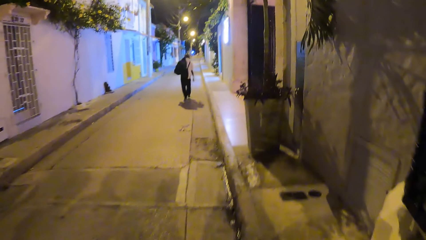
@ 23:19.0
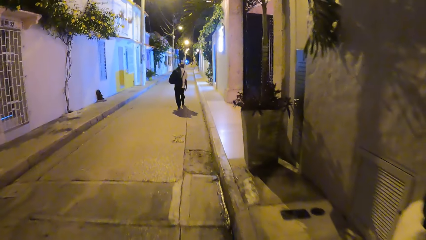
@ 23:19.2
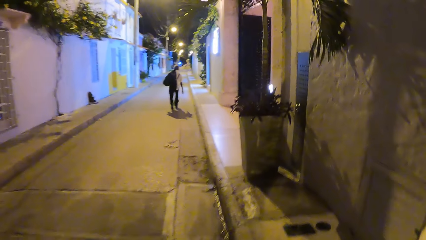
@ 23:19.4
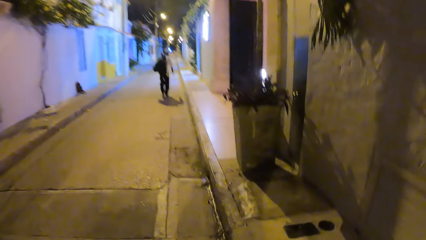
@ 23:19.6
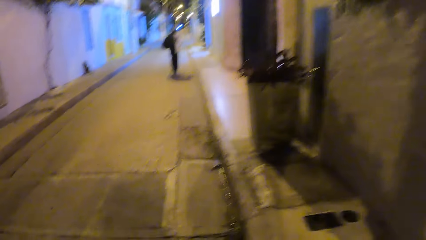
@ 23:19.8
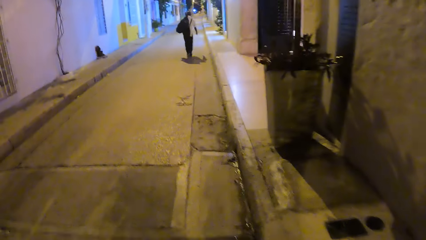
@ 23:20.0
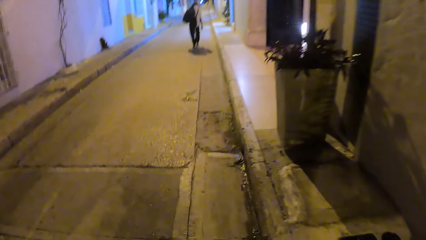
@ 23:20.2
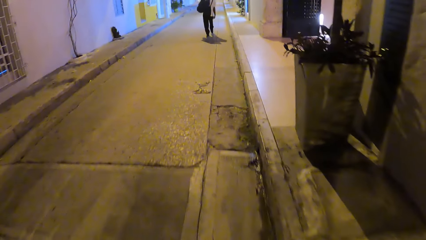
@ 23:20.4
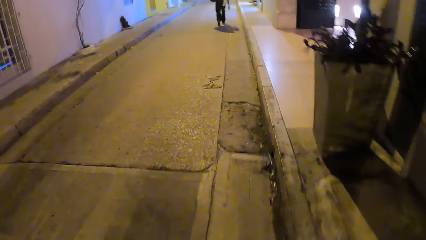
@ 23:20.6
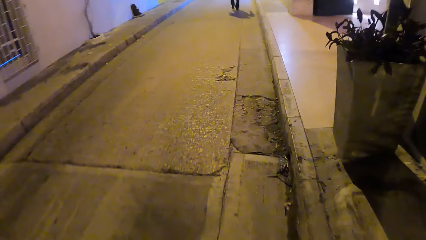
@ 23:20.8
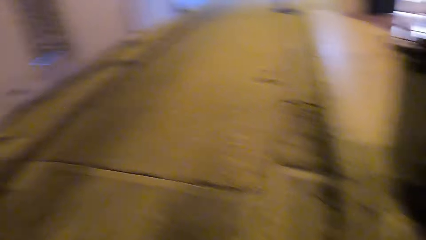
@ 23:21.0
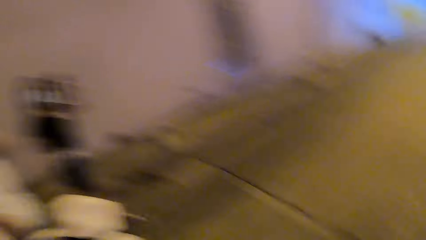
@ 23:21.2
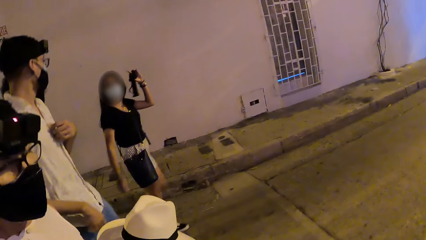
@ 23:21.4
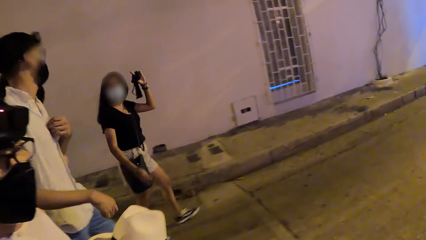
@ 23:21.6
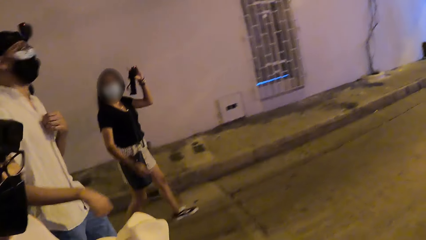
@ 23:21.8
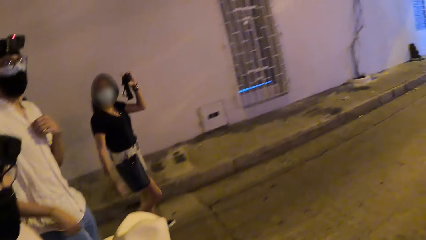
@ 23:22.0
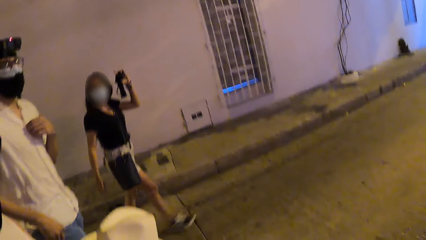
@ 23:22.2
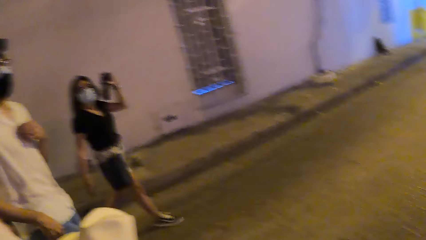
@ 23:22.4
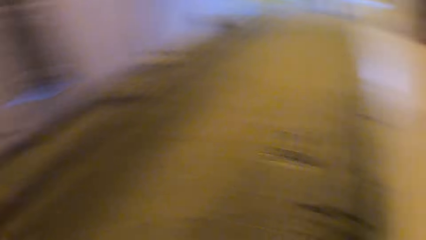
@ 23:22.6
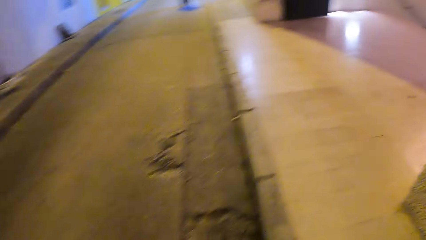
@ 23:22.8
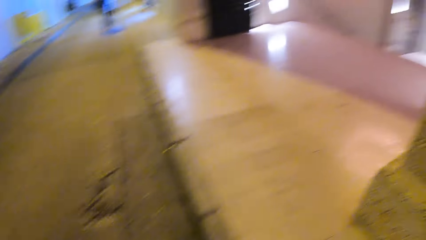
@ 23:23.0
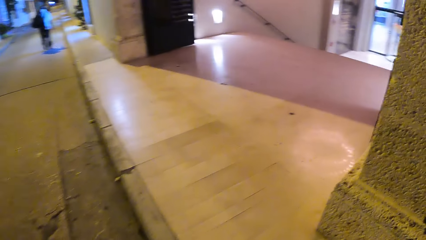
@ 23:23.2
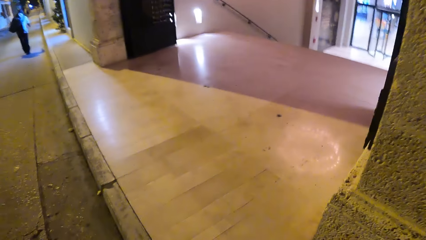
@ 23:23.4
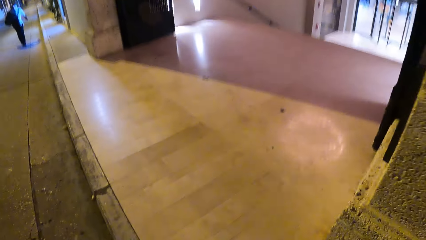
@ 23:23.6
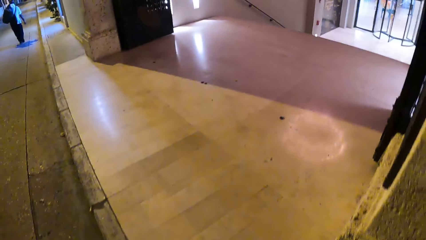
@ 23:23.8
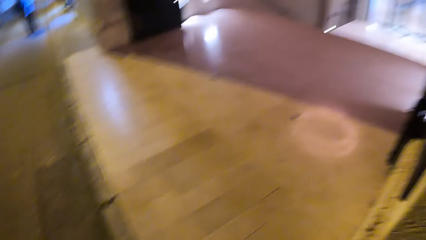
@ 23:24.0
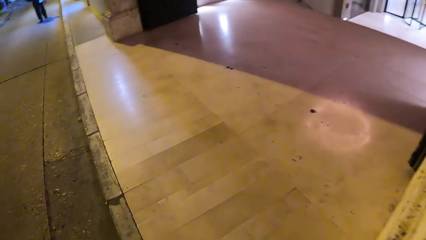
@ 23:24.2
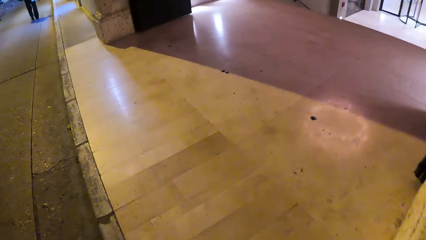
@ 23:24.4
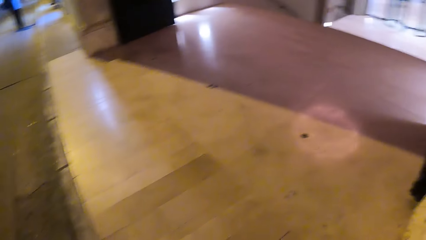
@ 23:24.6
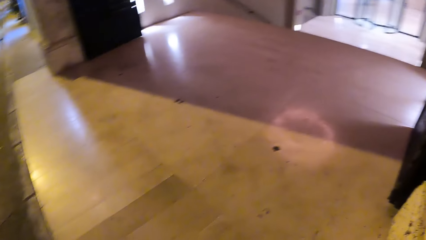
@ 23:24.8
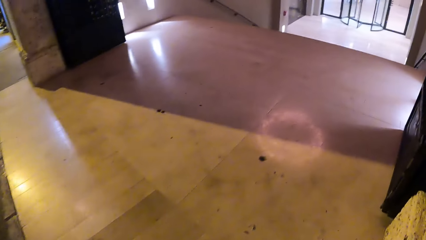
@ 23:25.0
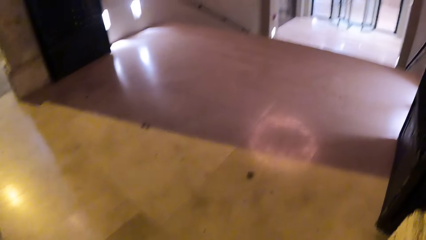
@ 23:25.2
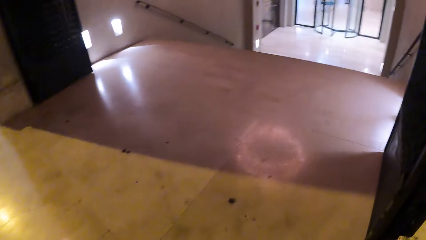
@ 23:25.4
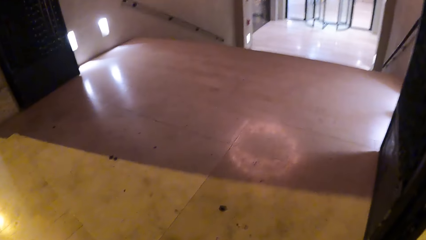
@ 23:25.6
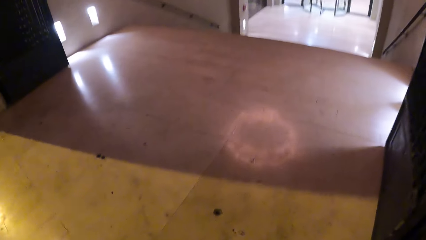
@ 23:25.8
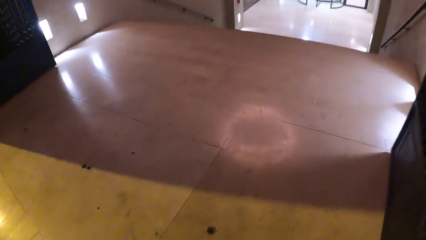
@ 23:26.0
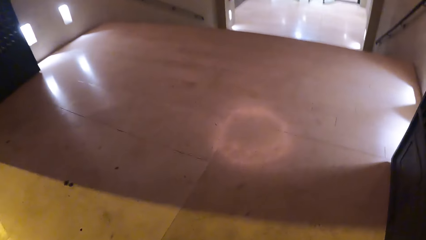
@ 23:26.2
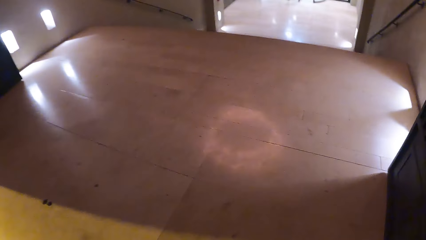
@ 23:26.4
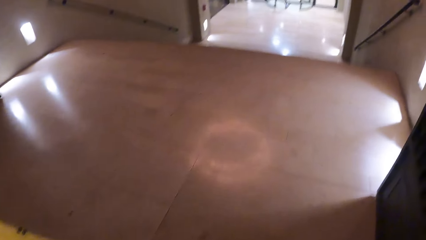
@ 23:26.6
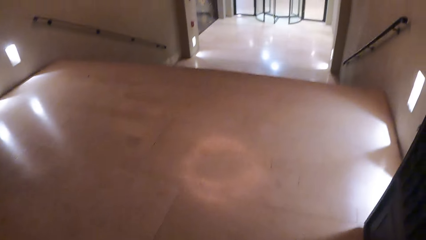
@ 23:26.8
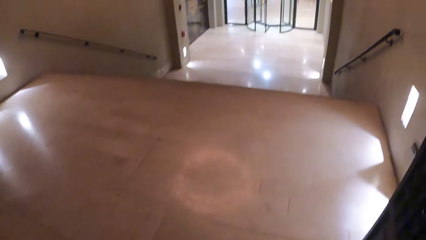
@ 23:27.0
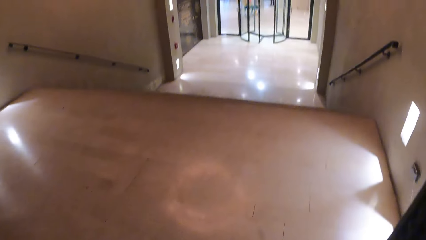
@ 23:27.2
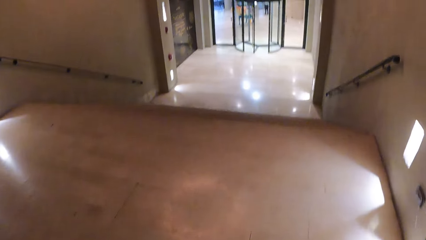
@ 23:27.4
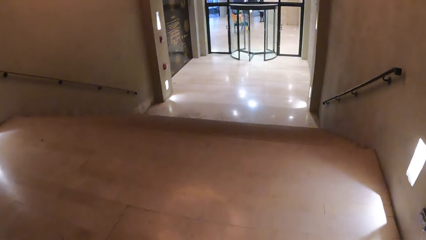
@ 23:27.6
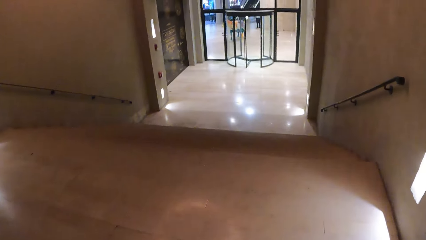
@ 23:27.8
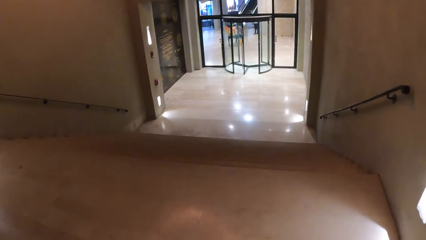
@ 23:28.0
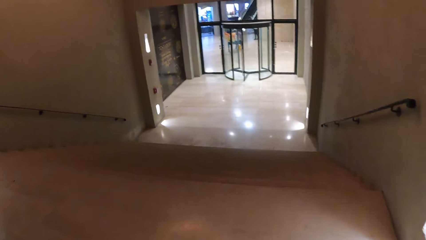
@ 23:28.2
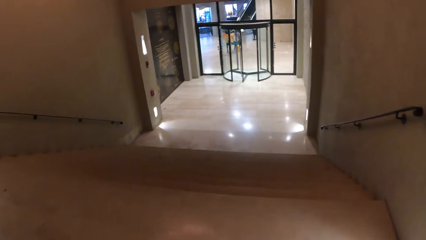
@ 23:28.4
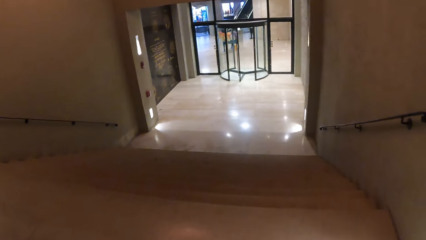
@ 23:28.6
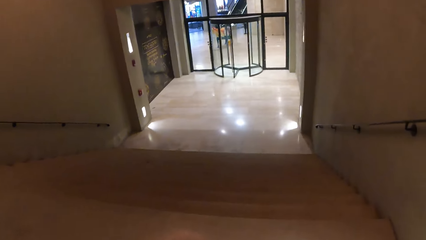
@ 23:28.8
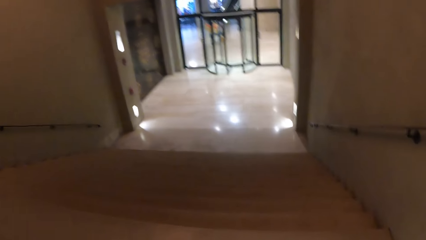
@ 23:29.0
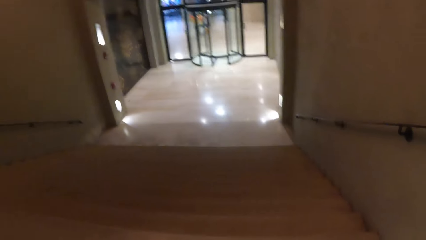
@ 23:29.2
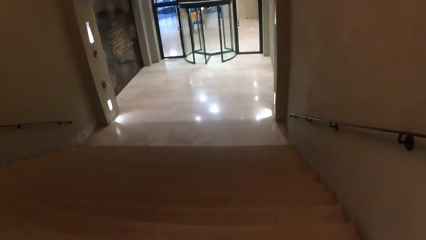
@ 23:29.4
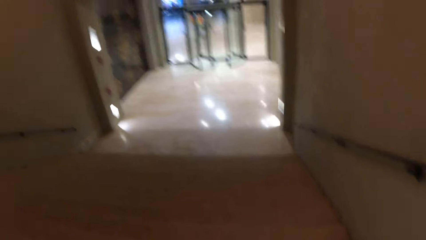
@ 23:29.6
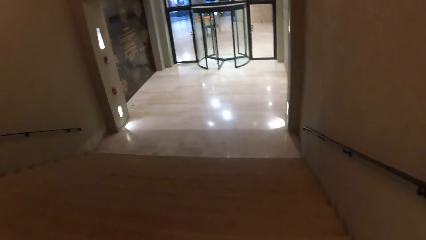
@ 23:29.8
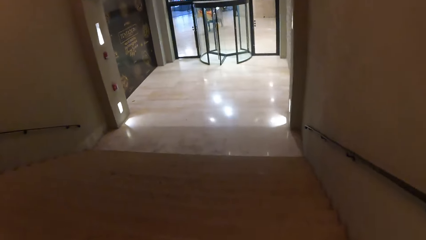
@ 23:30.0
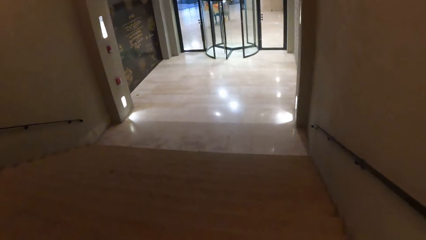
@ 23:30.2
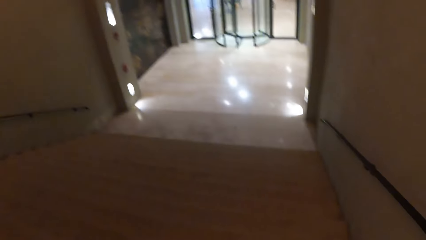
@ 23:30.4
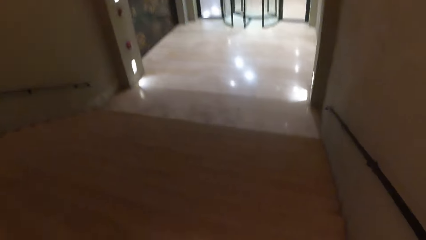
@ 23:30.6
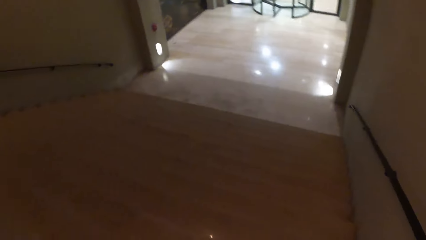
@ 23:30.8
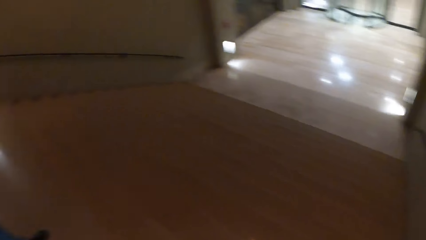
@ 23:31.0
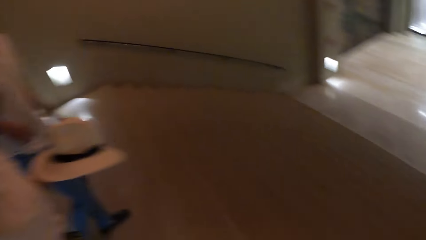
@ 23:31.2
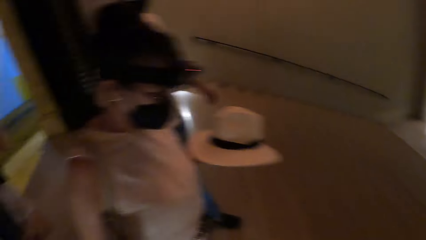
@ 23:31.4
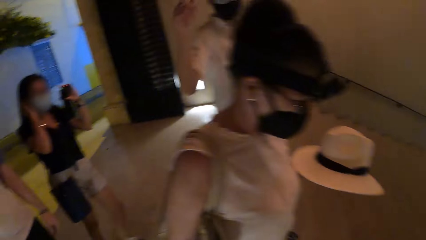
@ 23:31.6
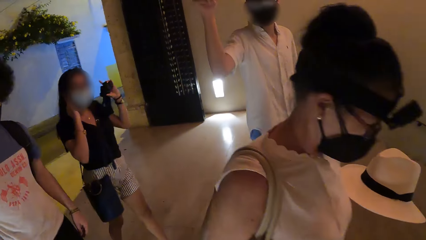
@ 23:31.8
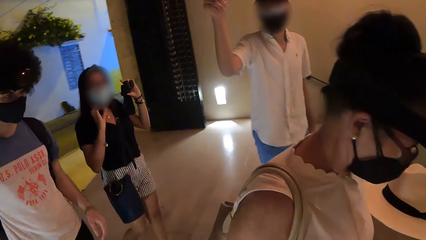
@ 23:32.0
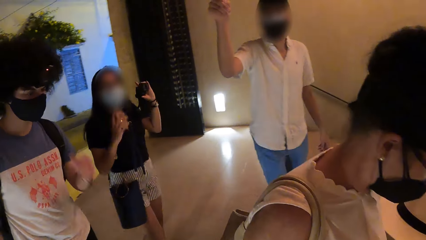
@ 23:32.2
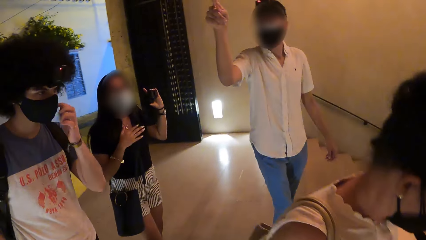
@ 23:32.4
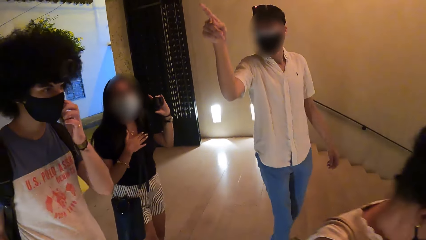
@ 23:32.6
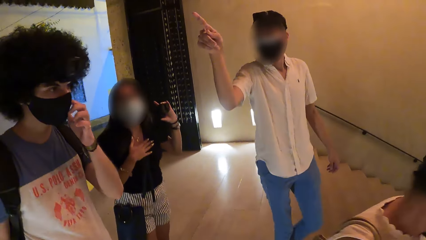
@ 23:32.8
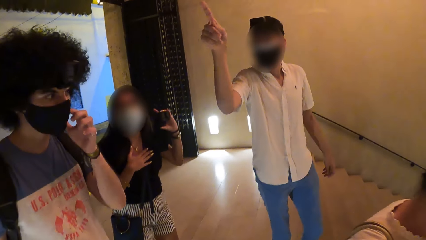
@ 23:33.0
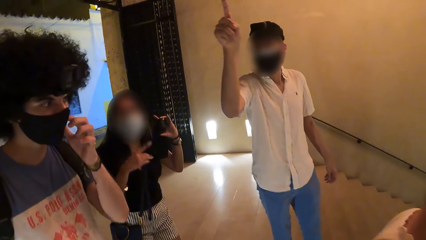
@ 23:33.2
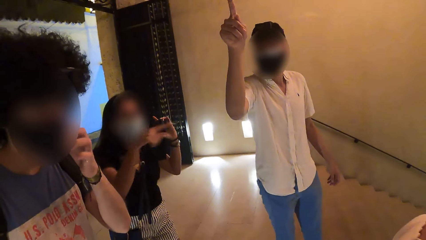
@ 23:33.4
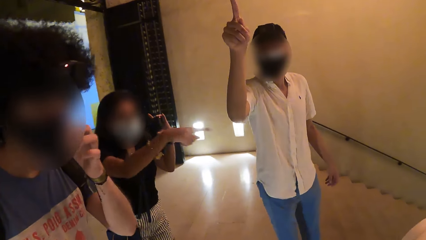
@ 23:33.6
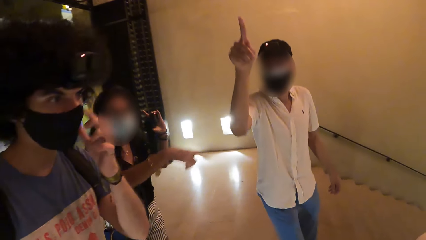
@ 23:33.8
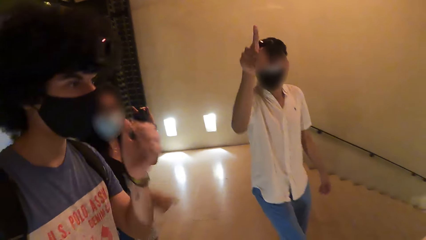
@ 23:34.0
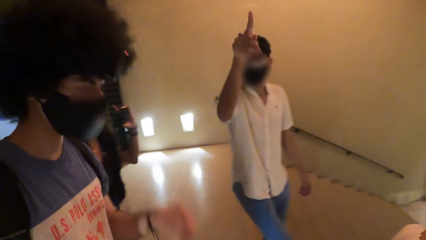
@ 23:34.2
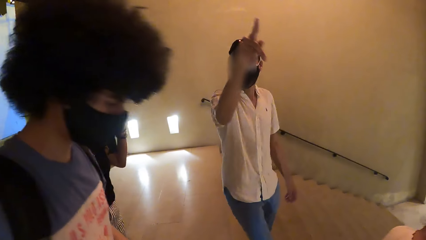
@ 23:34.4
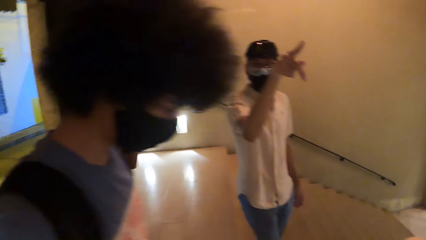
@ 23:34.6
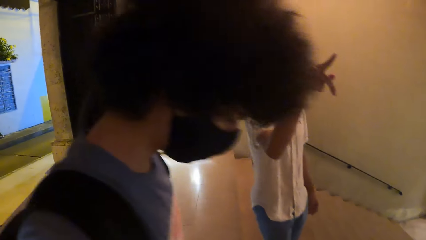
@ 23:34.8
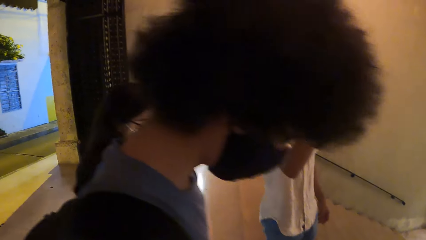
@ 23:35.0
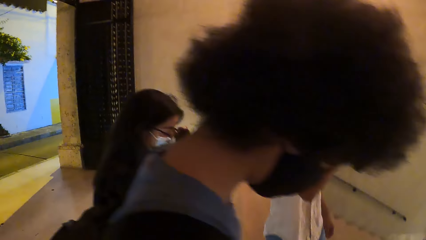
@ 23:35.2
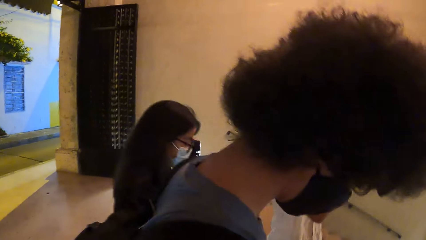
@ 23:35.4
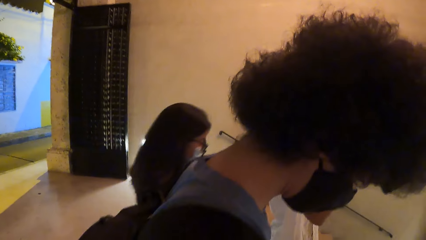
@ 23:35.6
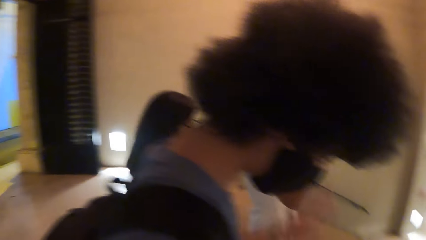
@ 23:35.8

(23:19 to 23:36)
The camera wearer looks around. They walk into the house. They look around.
